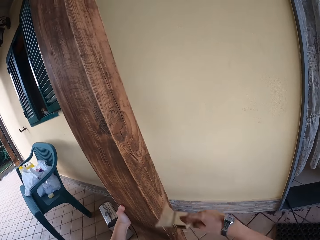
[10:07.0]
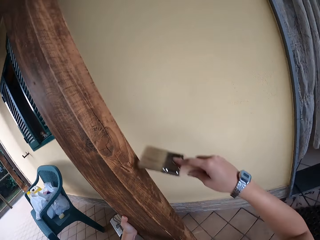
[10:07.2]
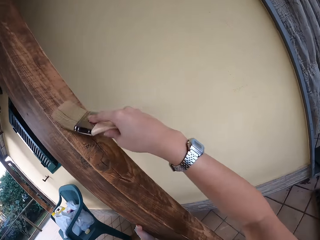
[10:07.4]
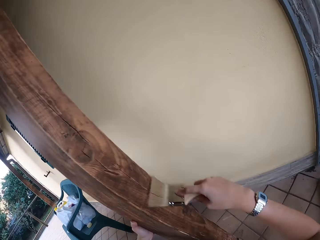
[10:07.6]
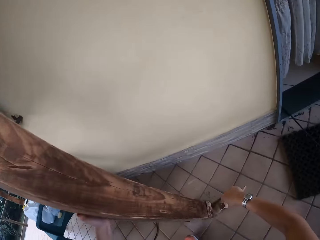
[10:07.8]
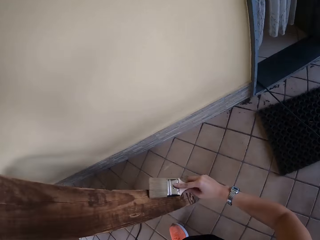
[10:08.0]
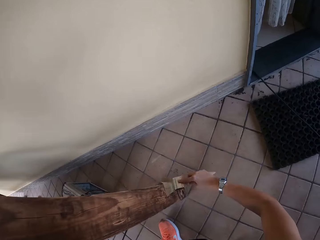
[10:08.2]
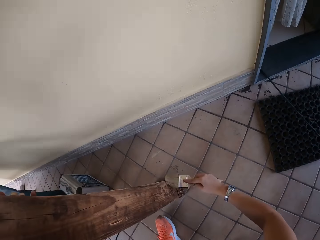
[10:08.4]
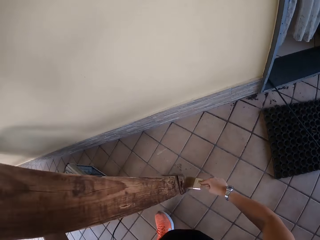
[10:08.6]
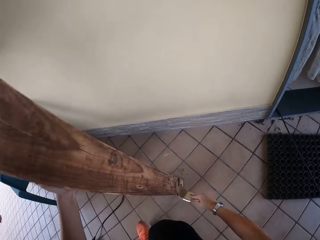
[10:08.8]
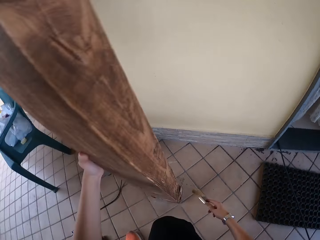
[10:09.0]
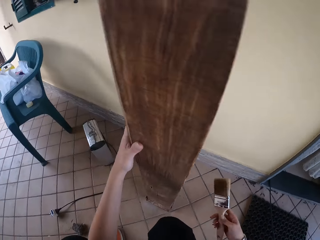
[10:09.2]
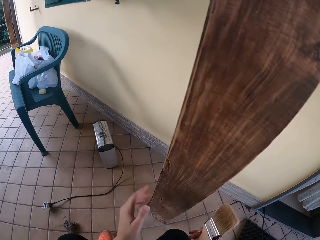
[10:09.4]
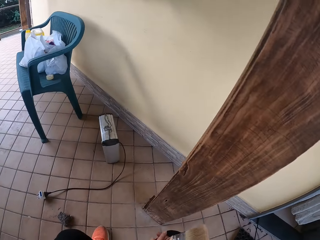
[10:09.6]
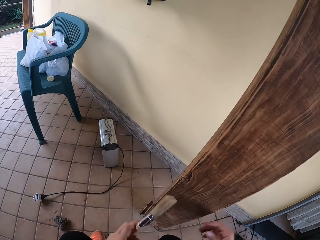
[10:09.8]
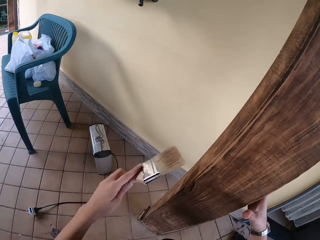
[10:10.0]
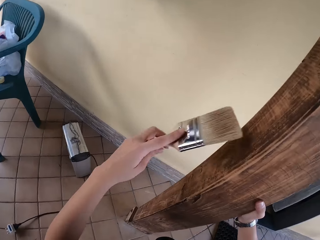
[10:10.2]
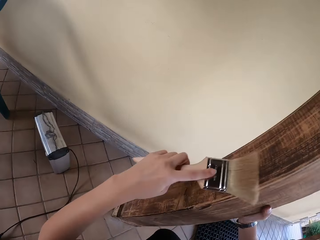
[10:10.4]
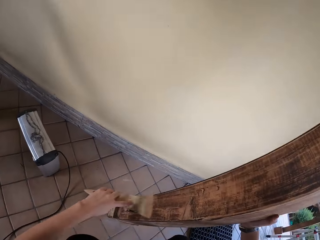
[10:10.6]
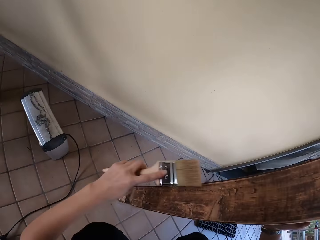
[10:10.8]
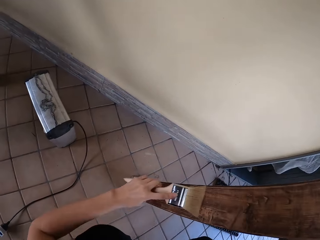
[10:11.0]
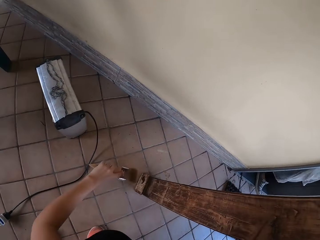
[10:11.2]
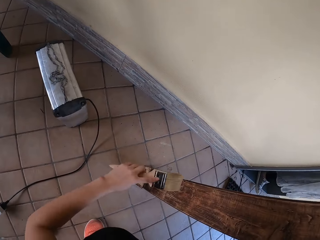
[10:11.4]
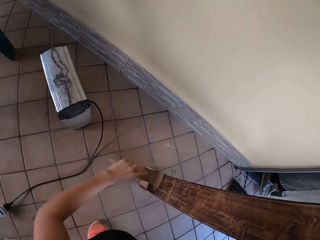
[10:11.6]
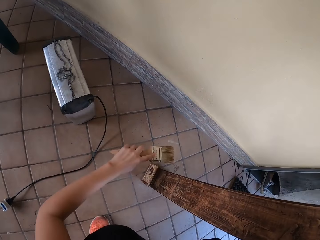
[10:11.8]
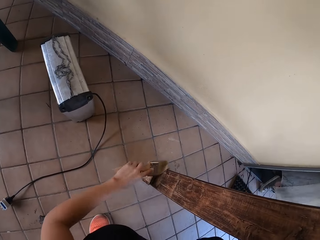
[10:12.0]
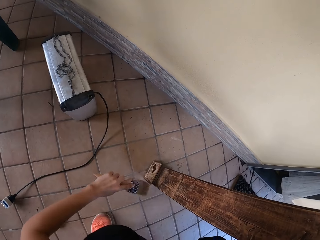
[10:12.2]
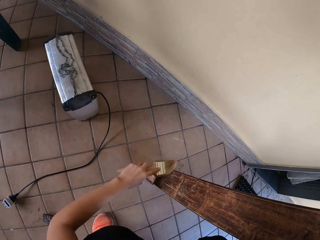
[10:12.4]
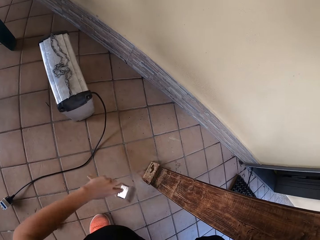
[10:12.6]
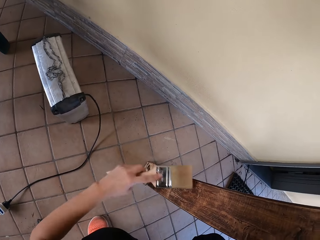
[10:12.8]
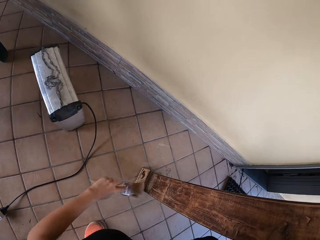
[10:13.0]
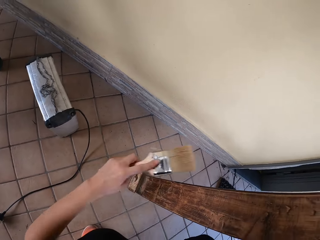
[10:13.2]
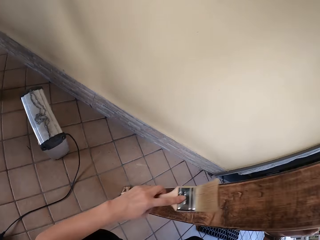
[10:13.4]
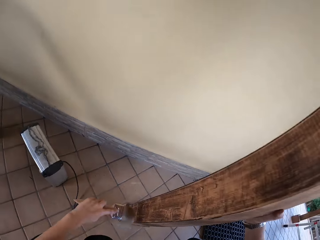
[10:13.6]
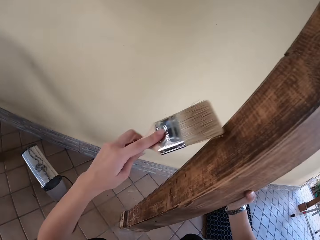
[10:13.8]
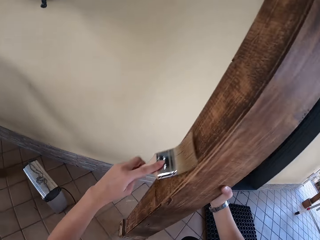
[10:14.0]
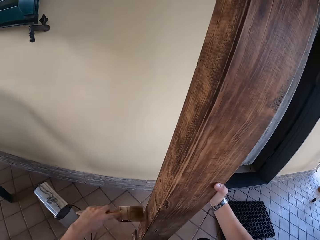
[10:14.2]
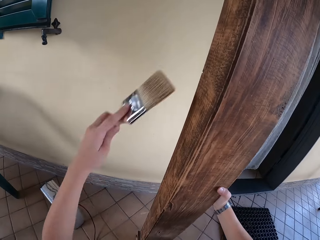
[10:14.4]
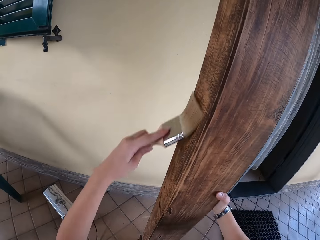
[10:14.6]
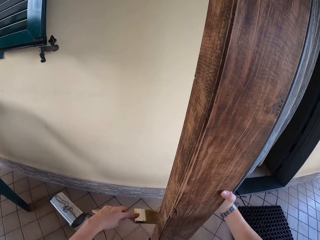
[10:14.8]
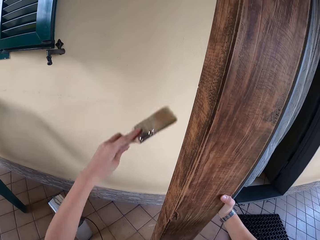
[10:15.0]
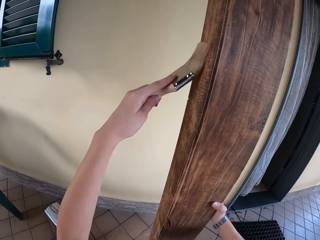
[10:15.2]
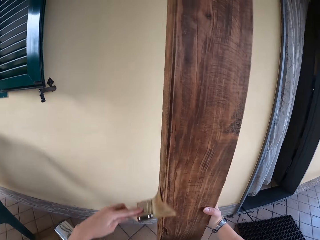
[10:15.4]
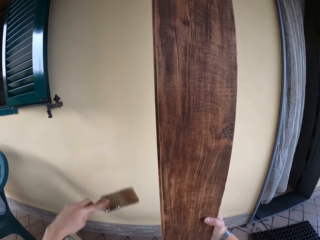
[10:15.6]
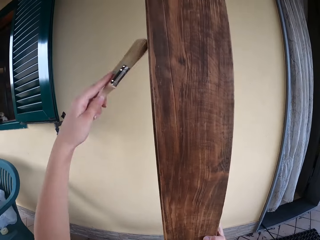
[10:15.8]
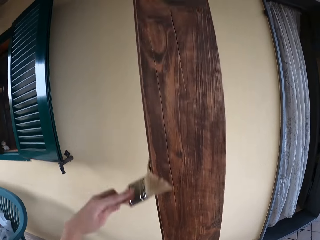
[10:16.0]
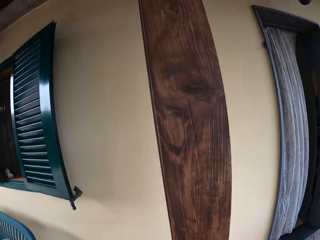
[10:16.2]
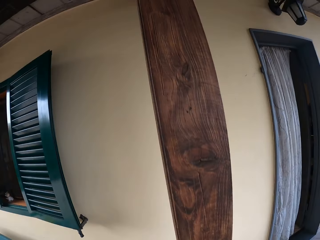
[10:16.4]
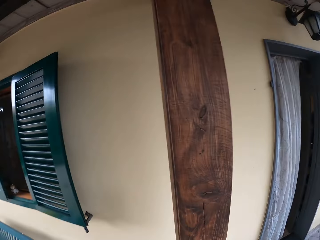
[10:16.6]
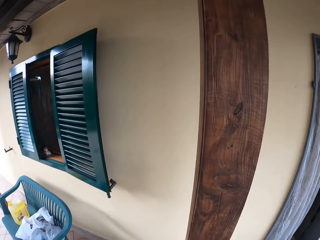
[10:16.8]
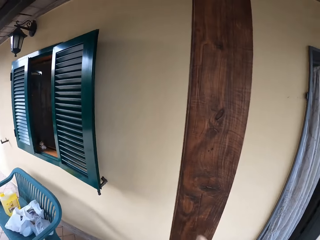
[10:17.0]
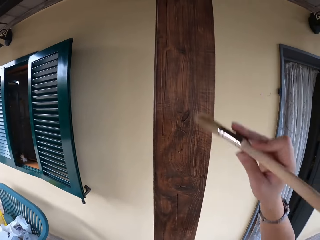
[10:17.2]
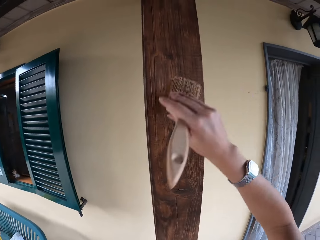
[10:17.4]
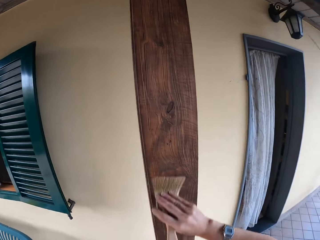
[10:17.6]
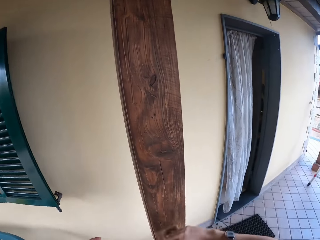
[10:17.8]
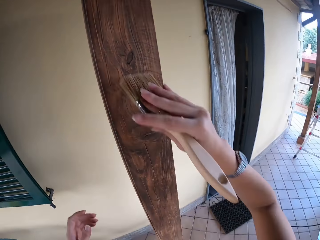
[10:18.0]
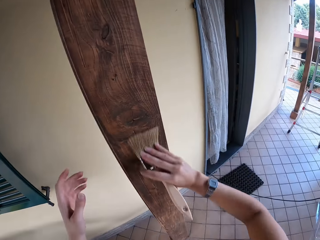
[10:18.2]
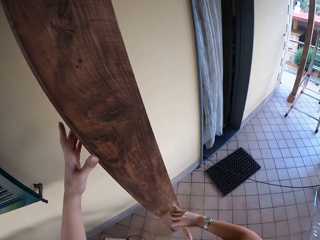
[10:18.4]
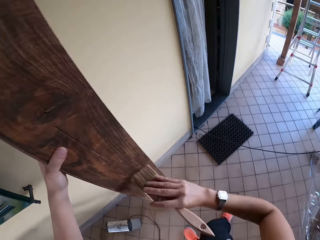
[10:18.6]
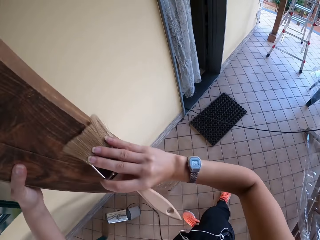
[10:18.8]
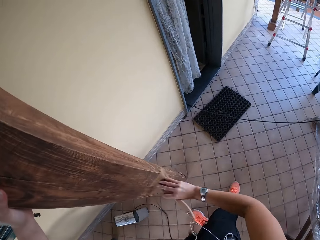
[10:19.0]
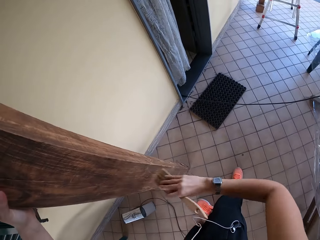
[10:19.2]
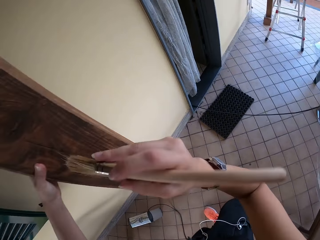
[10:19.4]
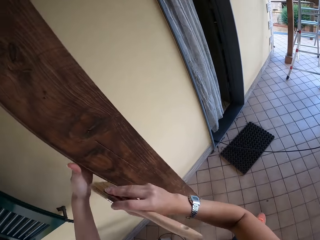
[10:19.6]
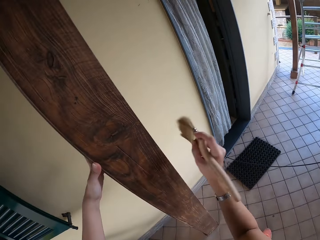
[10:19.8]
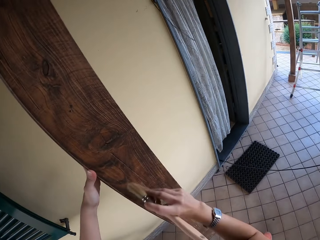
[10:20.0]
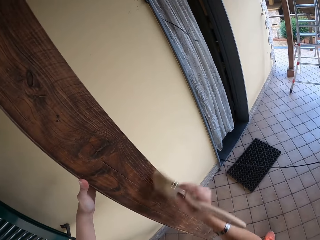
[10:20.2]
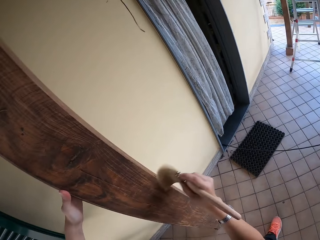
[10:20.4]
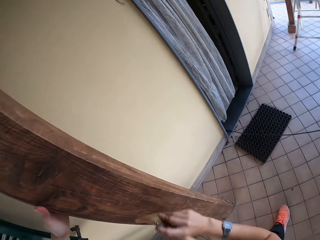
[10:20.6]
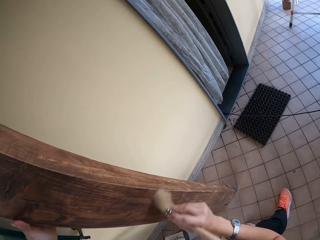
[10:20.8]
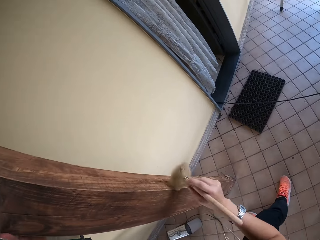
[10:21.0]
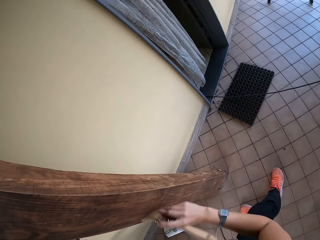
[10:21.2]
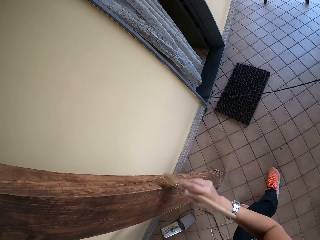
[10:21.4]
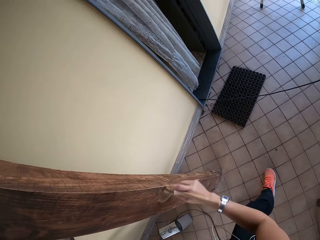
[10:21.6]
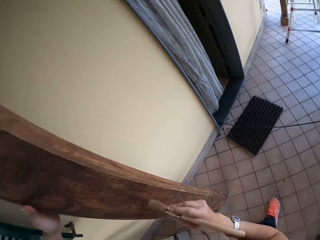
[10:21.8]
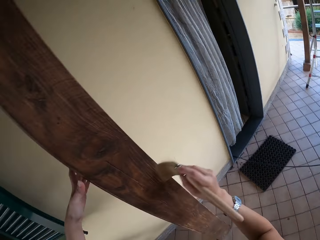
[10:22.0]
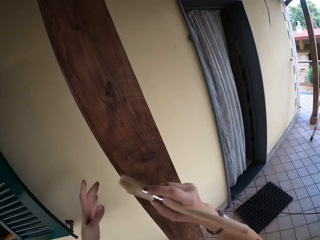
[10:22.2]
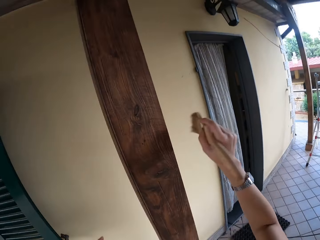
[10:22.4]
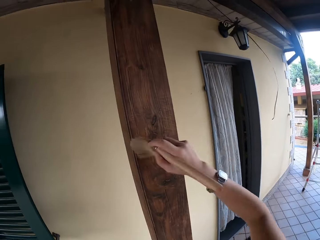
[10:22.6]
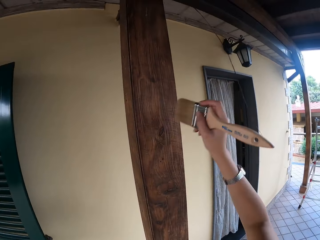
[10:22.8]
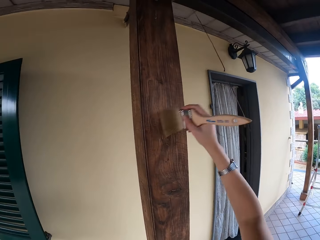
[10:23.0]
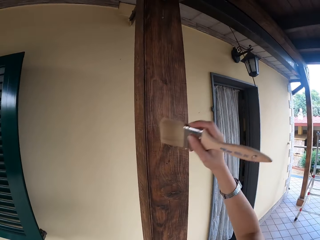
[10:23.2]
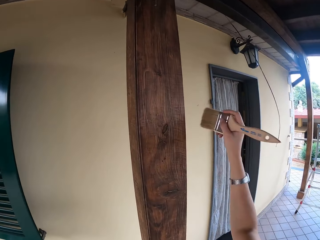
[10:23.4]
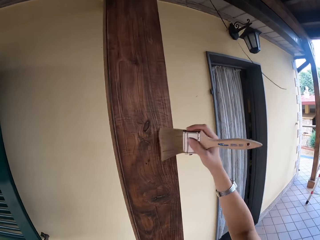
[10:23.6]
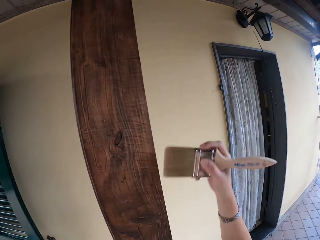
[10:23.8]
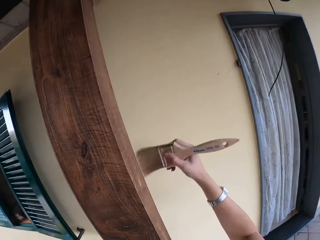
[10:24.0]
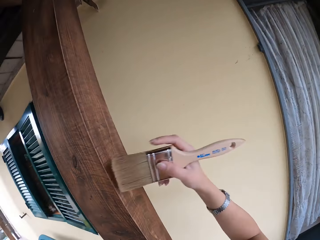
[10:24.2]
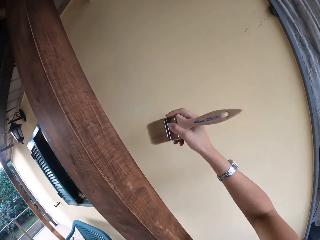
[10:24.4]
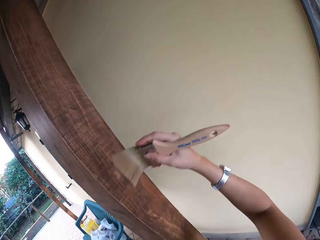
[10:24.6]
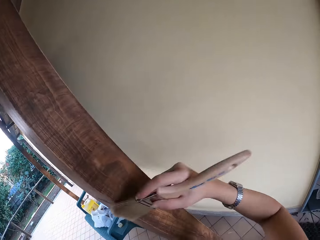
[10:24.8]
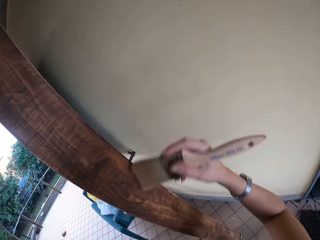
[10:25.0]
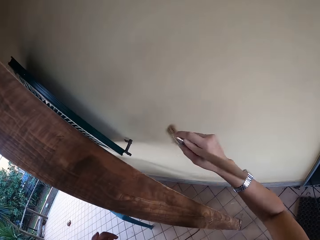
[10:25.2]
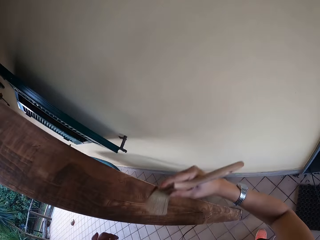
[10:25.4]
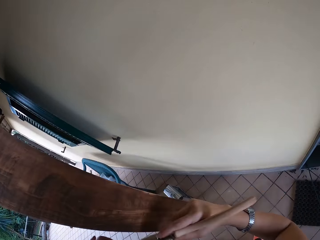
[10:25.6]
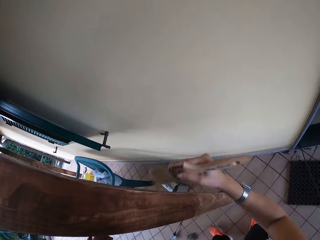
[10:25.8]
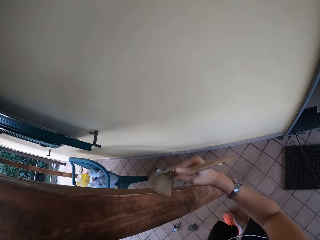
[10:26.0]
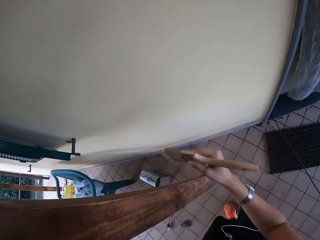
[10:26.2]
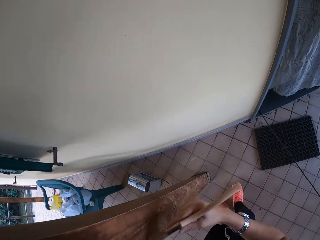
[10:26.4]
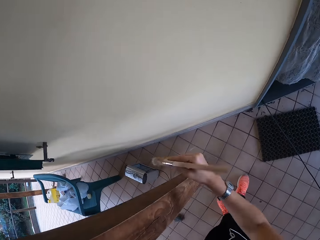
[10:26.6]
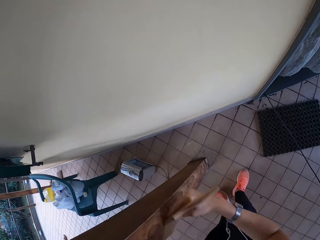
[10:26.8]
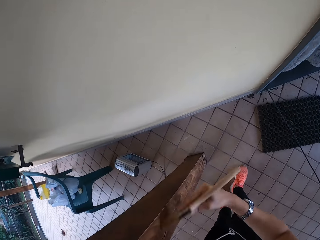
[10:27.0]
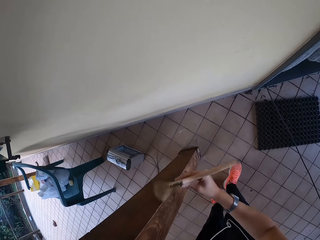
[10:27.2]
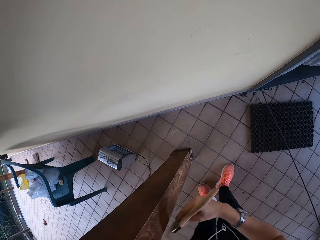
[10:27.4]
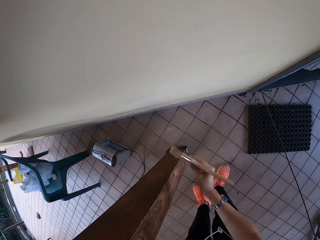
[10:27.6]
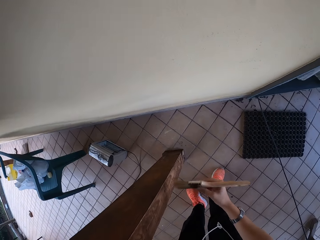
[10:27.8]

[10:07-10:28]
The camera wearer lets go of the wood. She turns the paintbrush to the left hand. She holds the brush with her left hand. She wipes the wood with the paintbrush in her left hand. She wipes the wood with the paintbrush in her right hand. She holds the wood with her left hand. She lets go of the wood. She paints the wood with the paintbrush.
